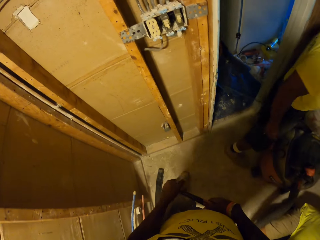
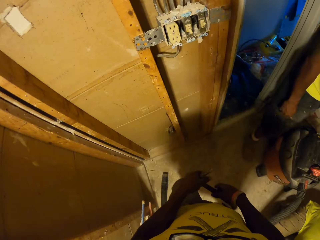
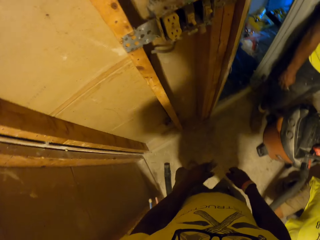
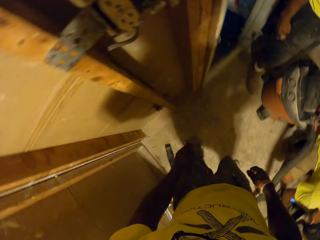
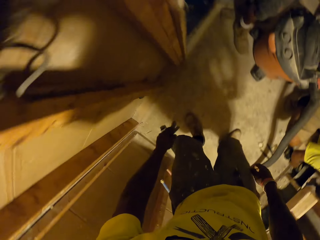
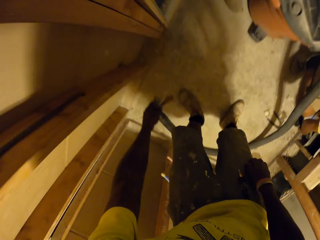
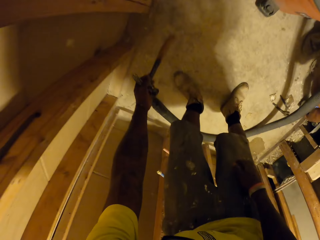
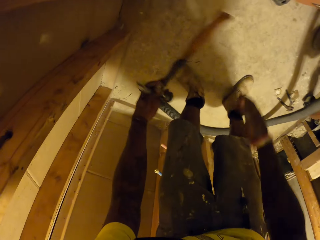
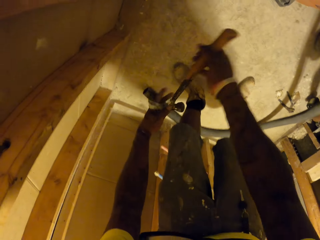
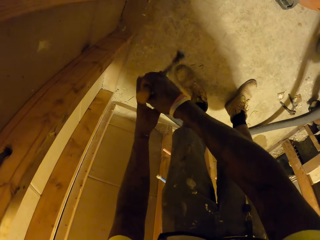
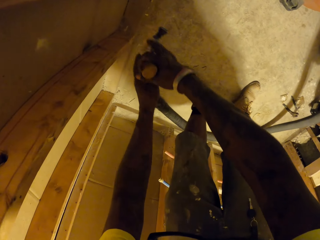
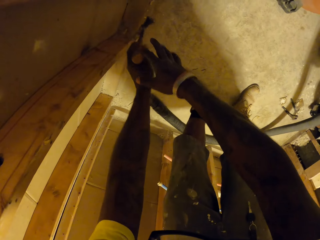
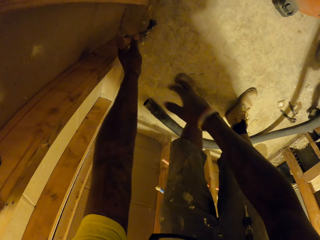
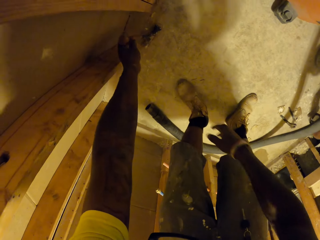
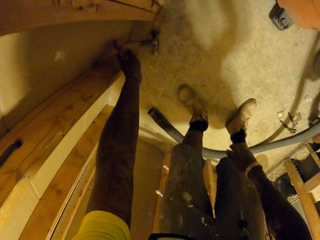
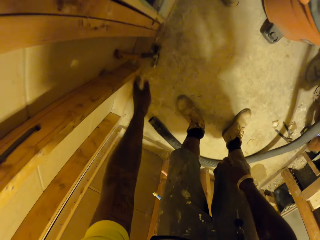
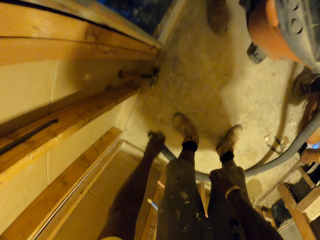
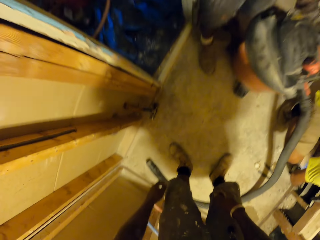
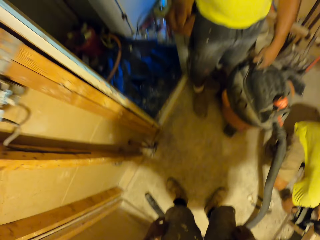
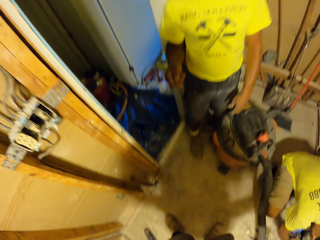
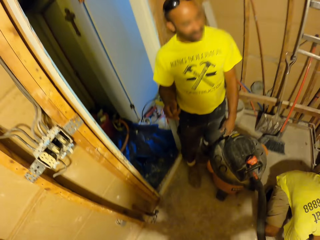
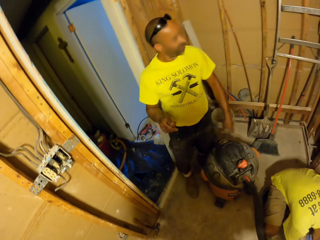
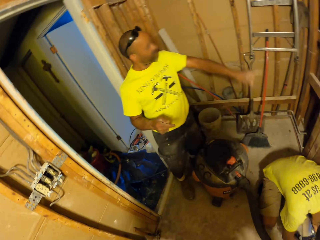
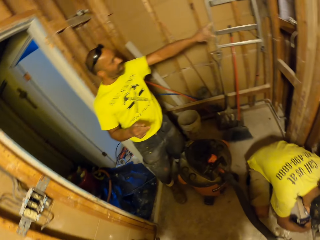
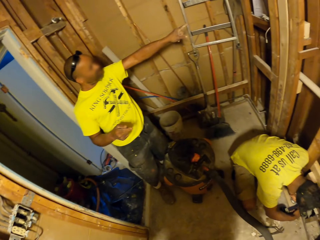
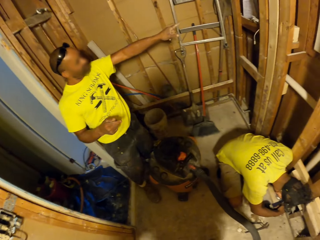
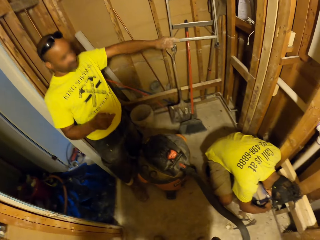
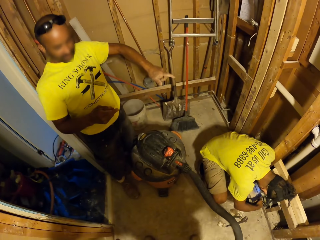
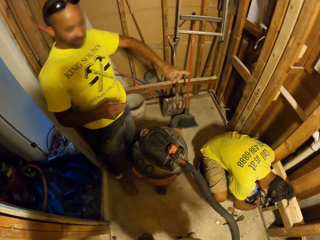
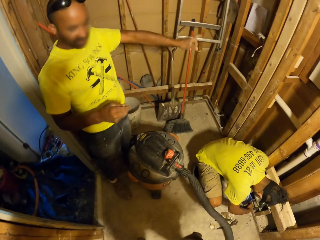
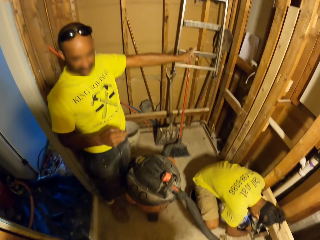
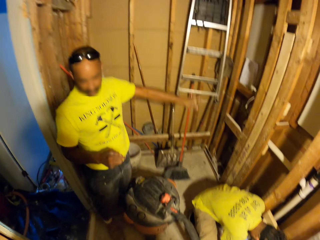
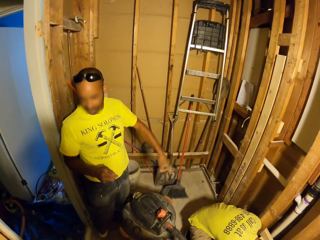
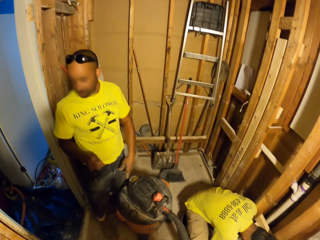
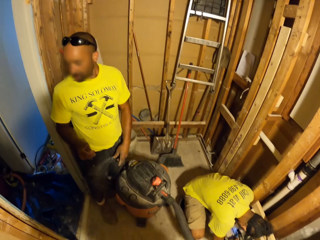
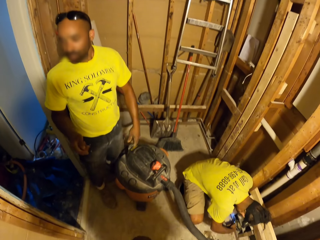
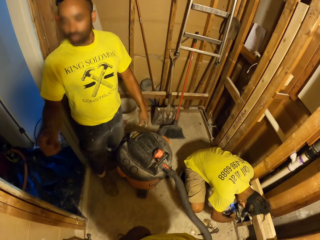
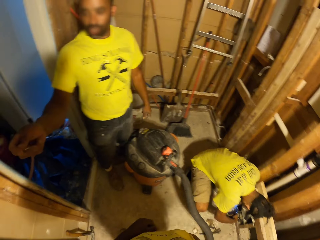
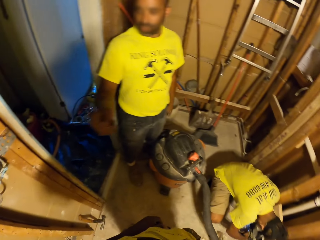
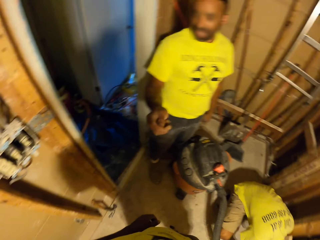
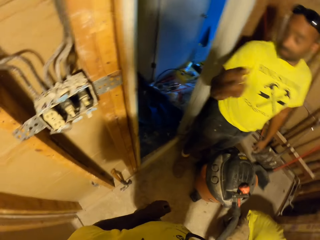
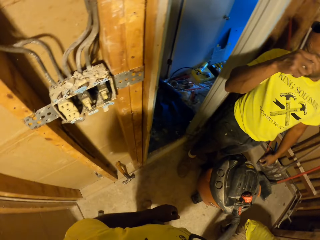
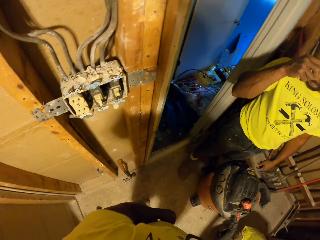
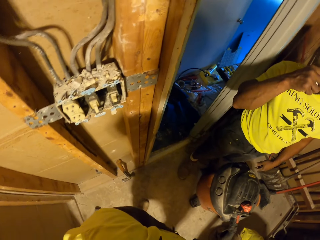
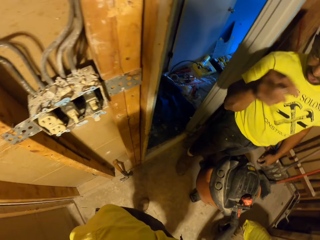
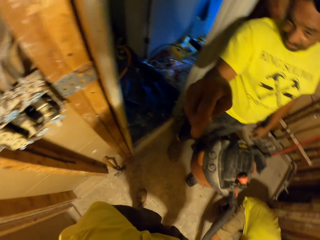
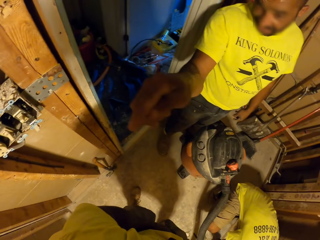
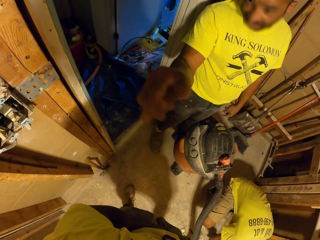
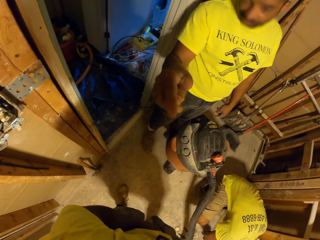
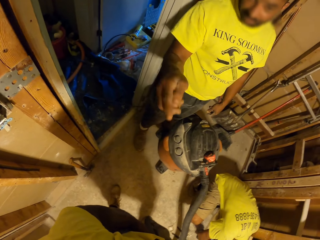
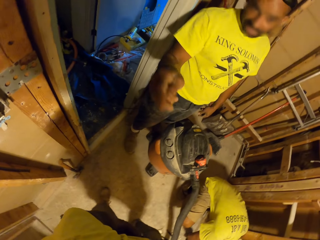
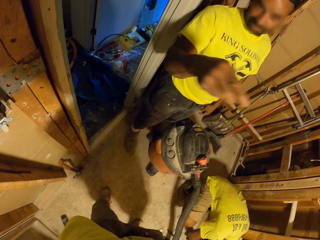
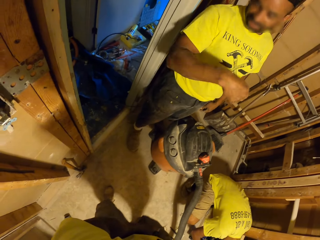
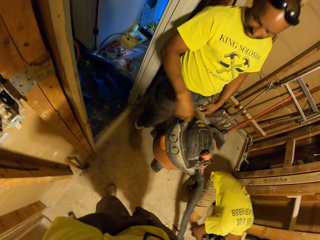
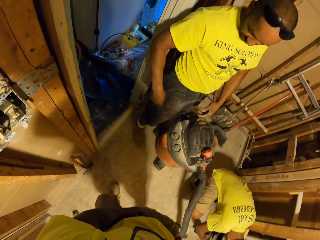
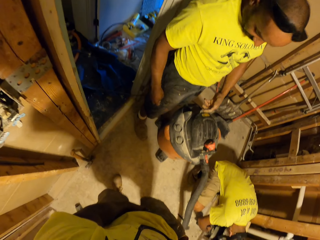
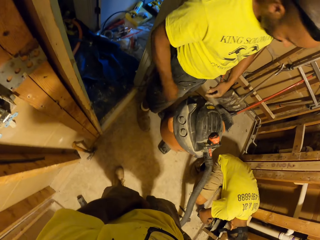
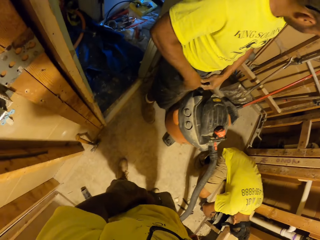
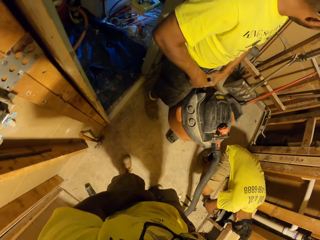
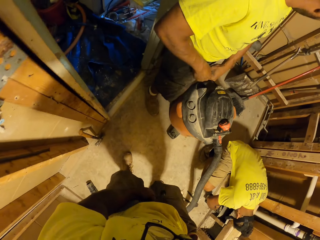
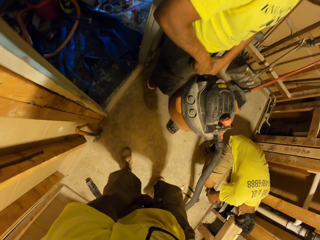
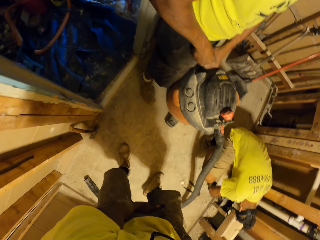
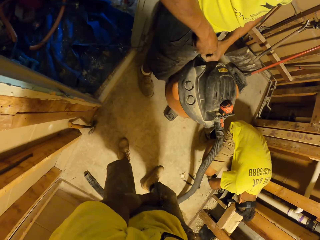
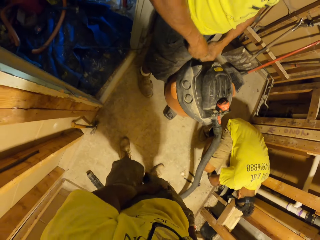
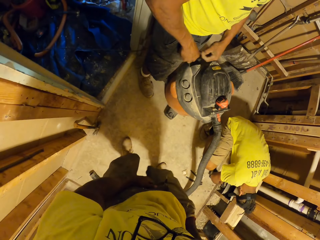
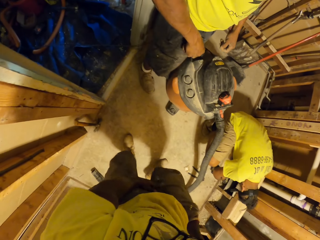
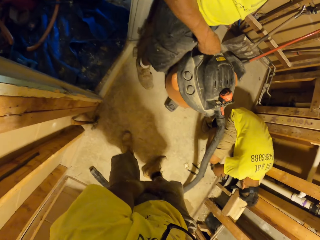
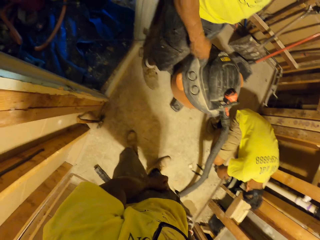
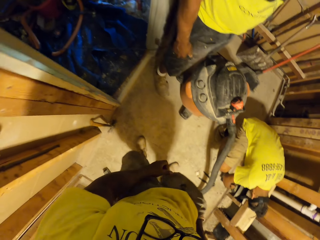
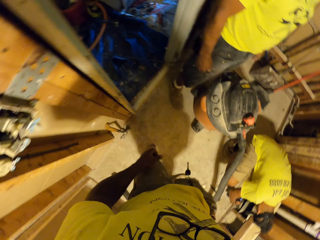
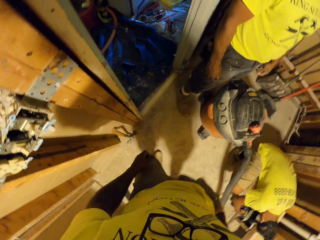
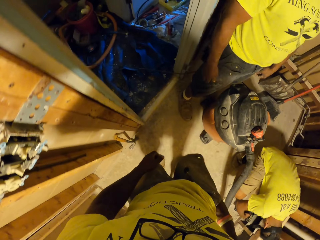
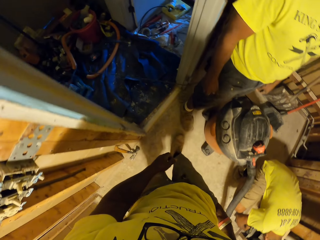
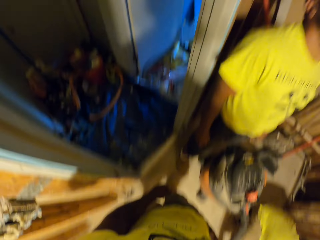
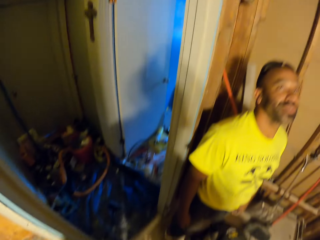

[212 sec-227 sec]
The camera wearer holds the hammer with both hands. He passes the hammer from his left hand to his right hand, passes the hammer from his right hand to his left hand, and drops the hammer on the floor. He interacts with the man. The man points at something. The man touches his face with his finger. The man puts the pencil into his right pocket.

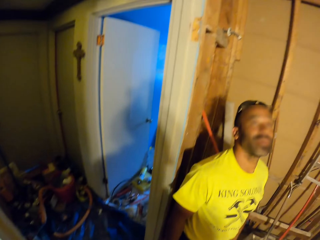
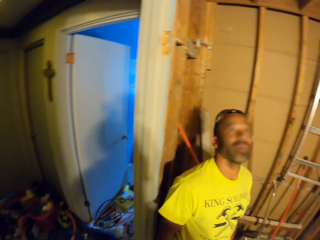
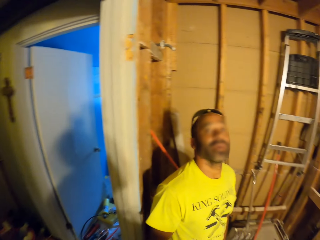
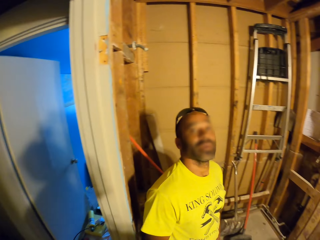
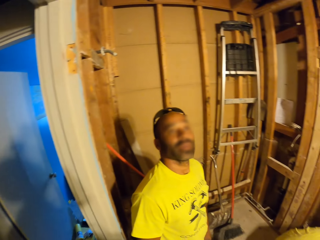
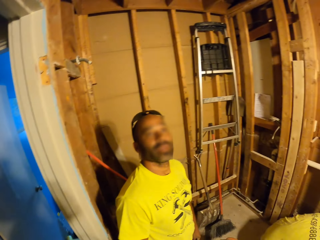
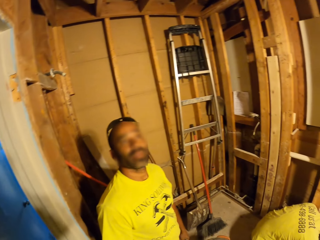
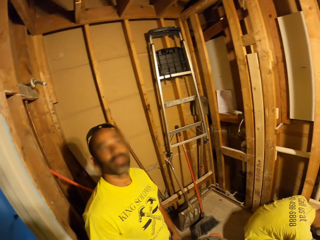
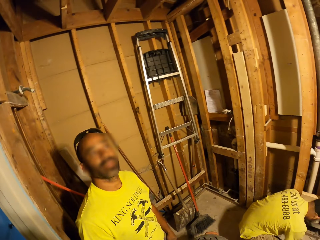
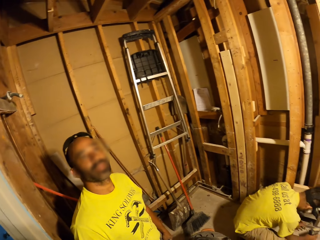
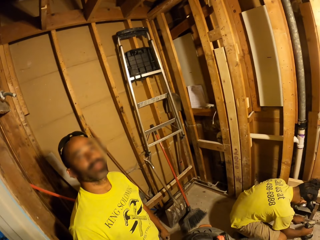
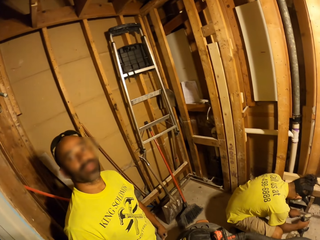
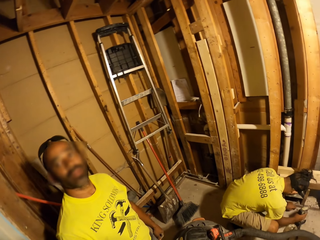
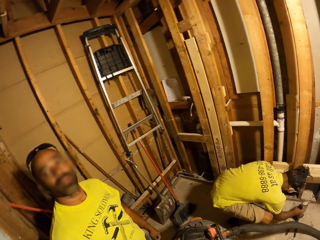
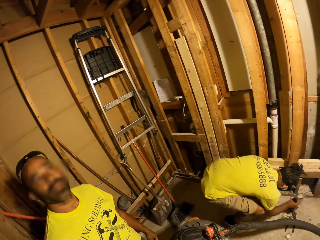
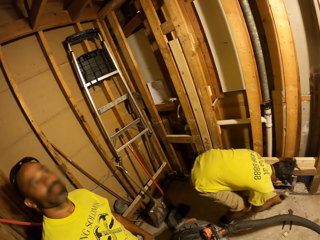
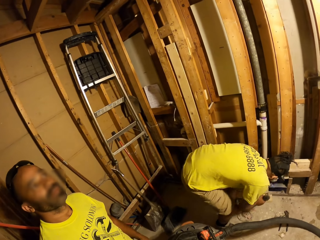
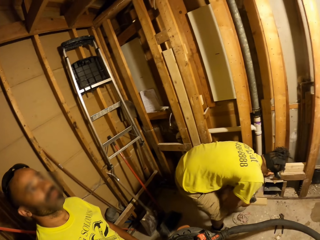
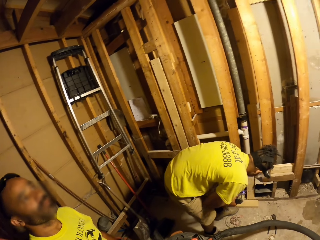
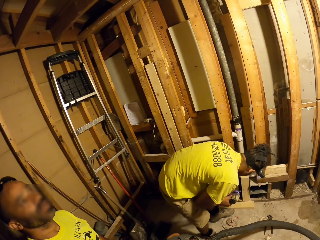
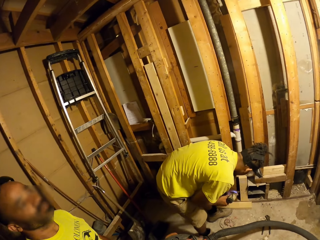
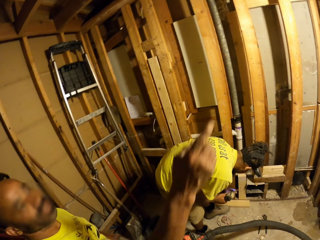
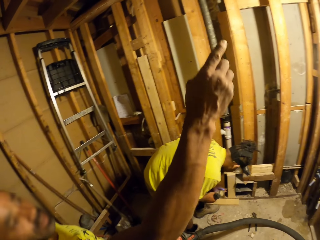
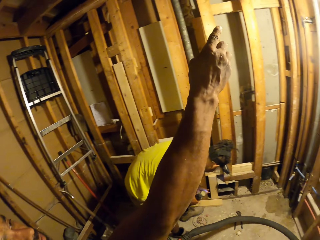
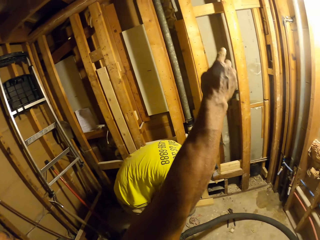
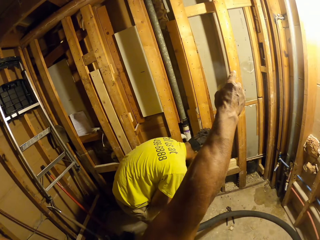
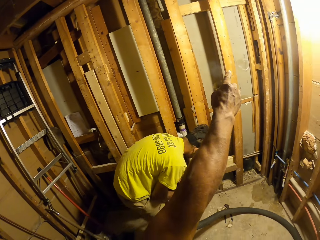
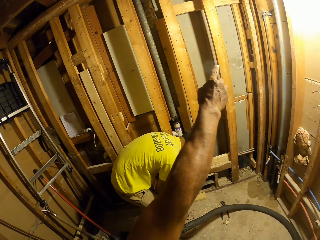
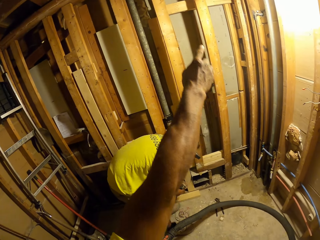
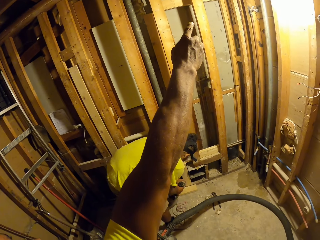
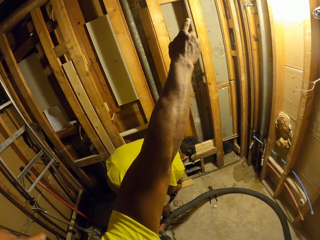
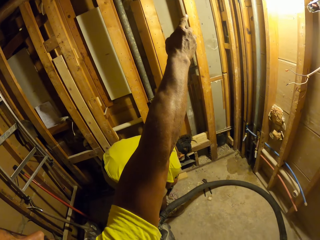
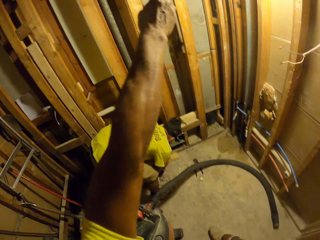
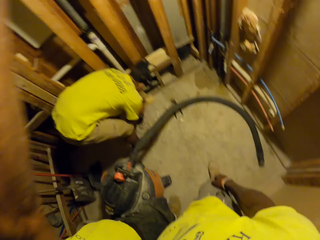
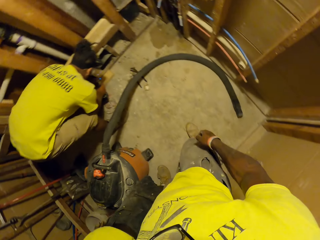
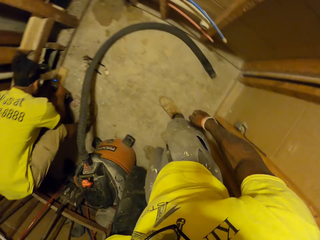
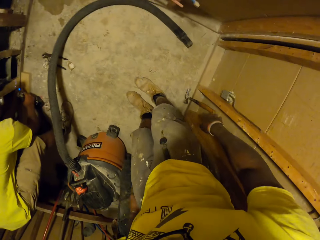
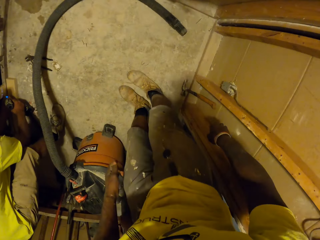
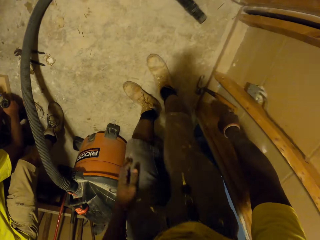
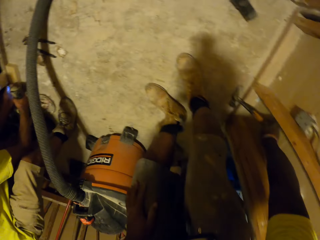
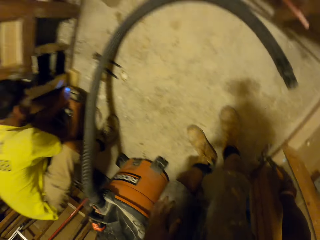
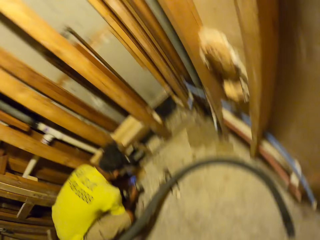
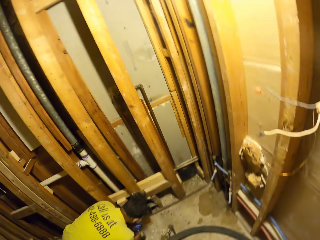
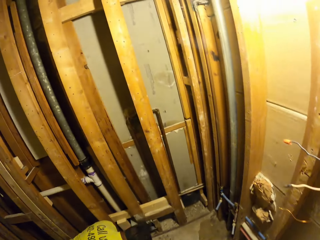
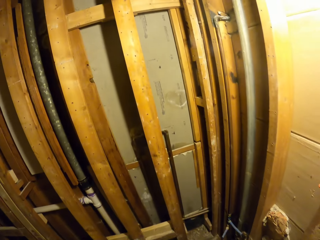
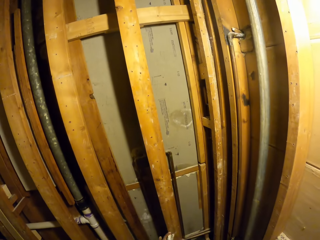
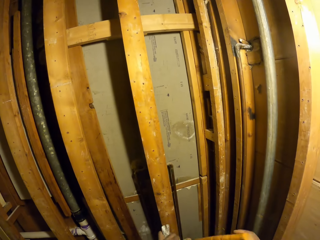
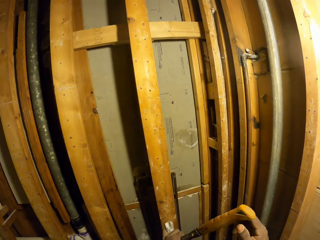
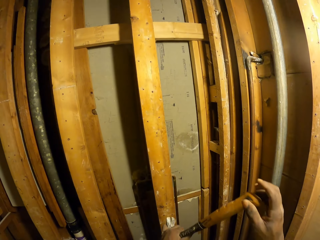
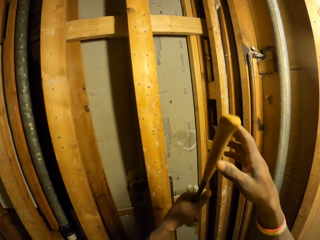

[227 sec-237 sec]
The man looks upwards. Another man does something. The camera wearer points at something. The first man points towards the wall with his right hand. The camera wearer picks up the hammer from the floor with his right hand.
